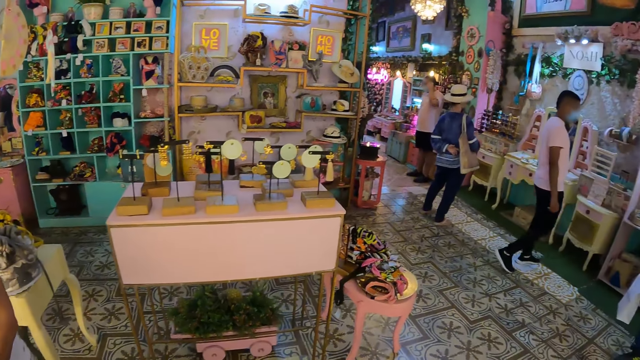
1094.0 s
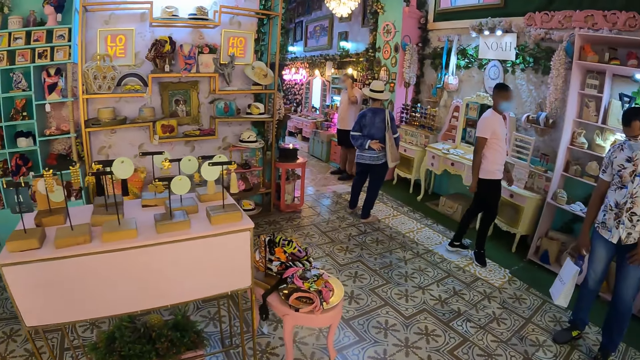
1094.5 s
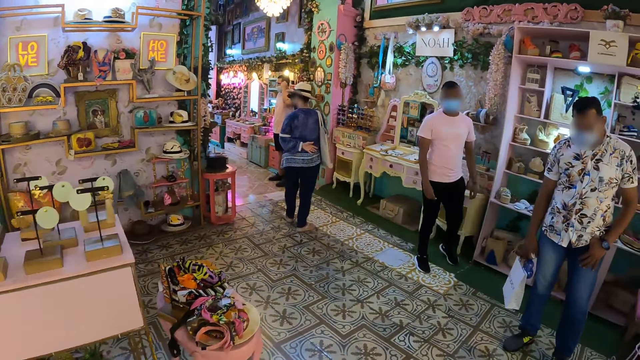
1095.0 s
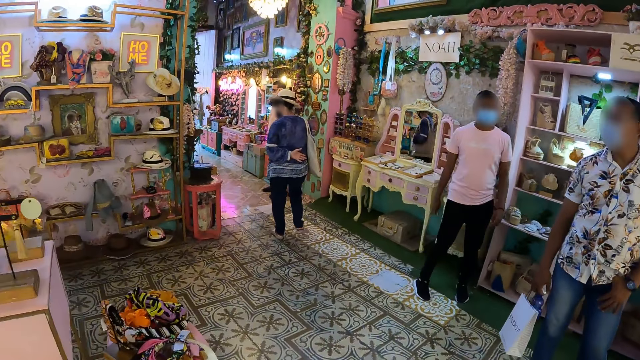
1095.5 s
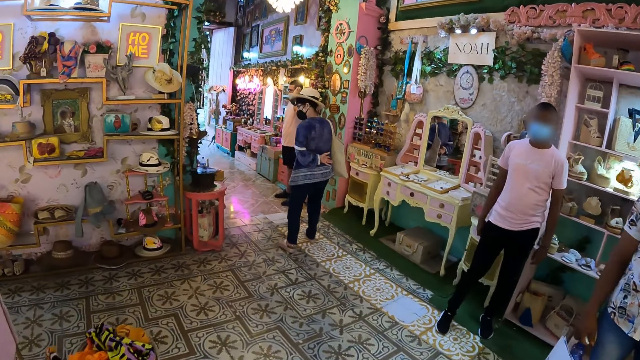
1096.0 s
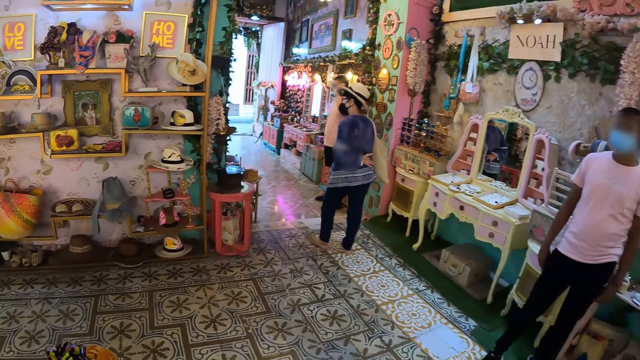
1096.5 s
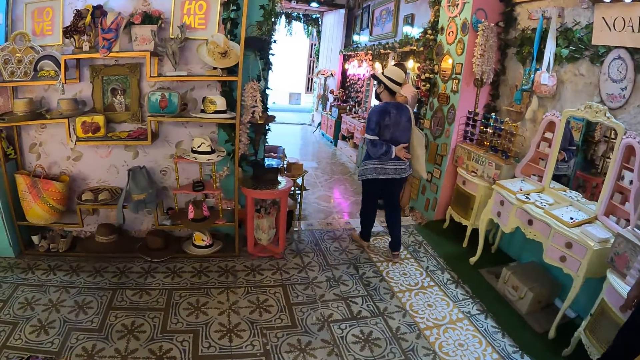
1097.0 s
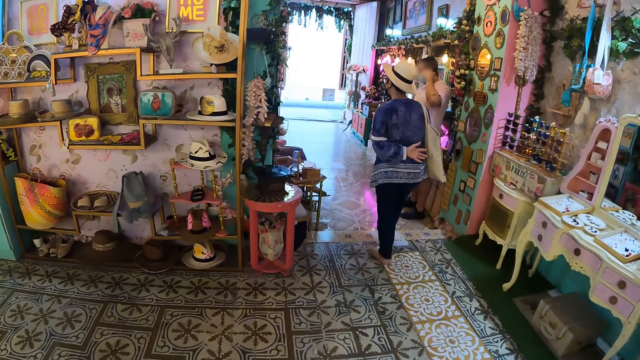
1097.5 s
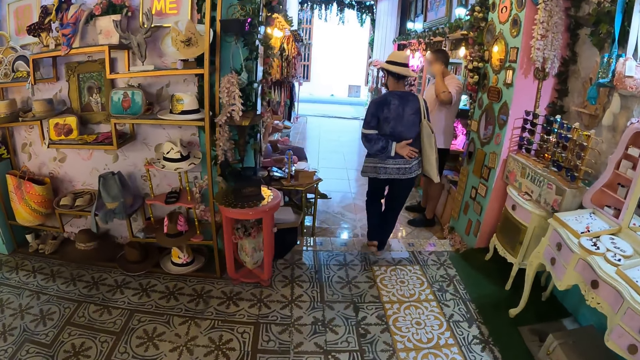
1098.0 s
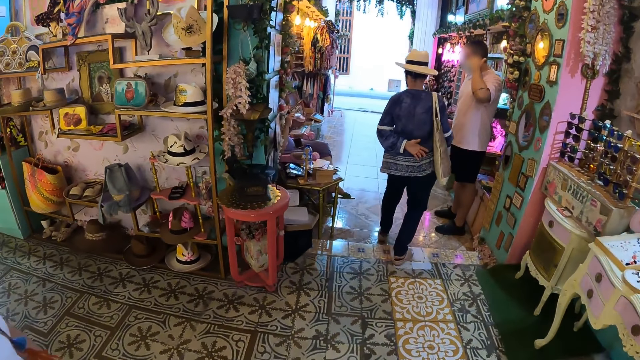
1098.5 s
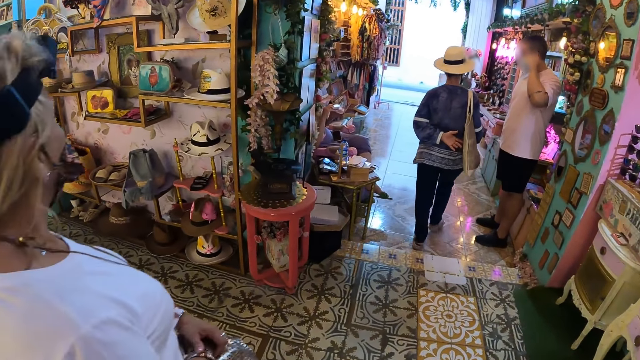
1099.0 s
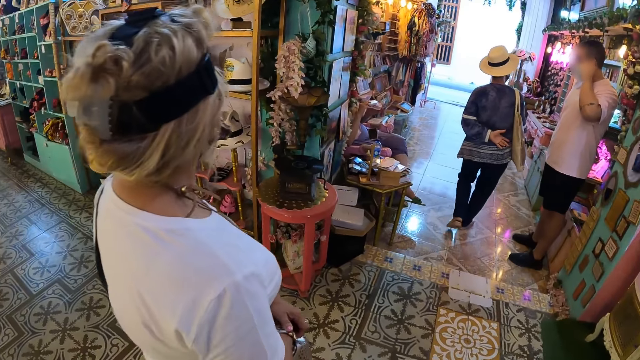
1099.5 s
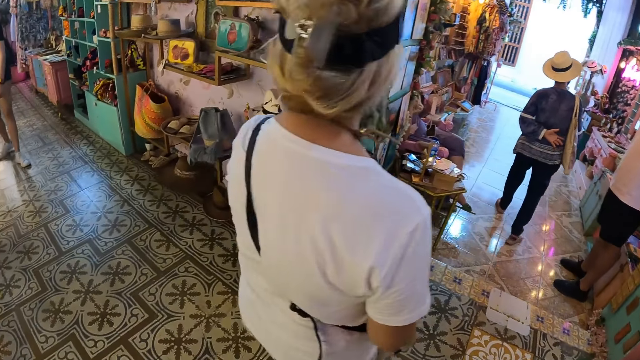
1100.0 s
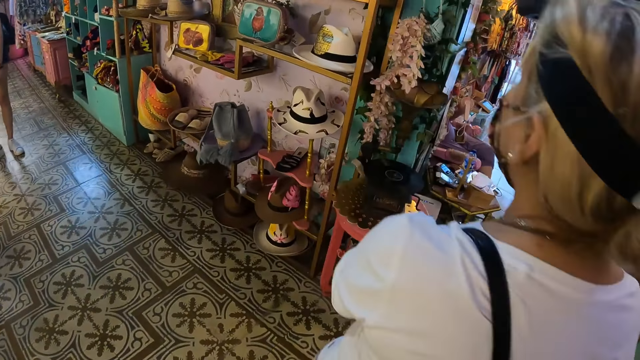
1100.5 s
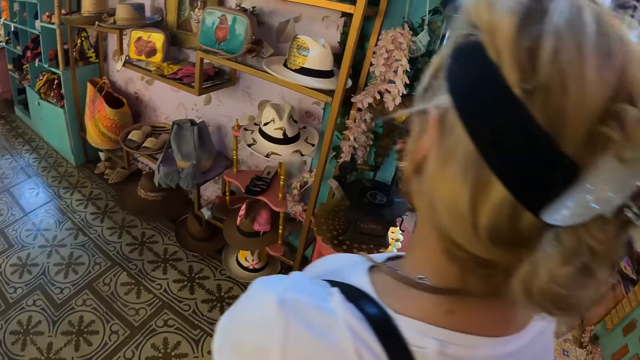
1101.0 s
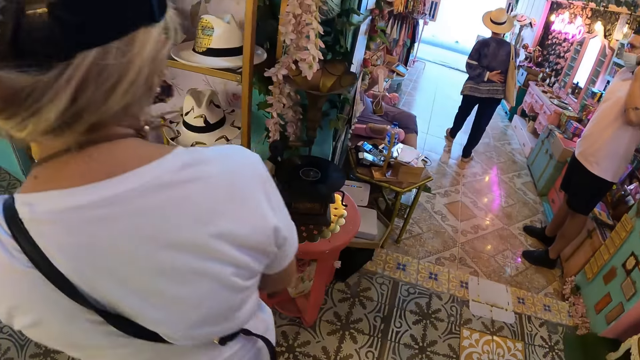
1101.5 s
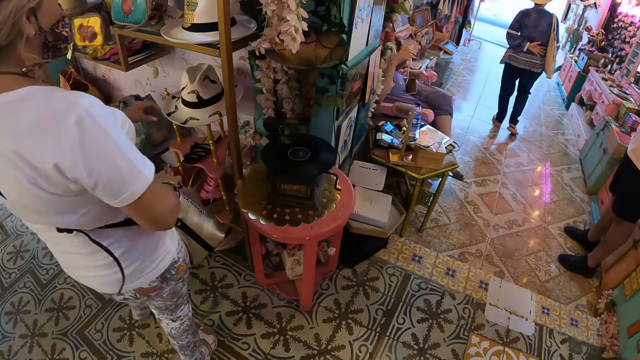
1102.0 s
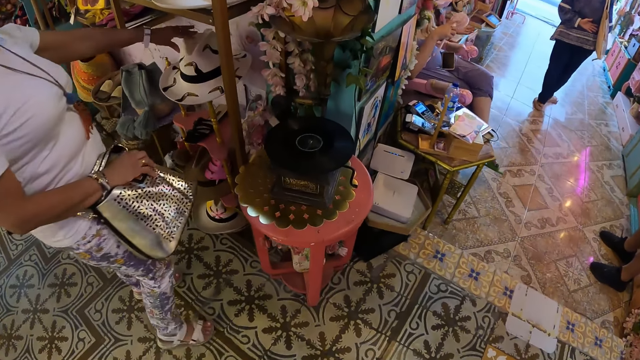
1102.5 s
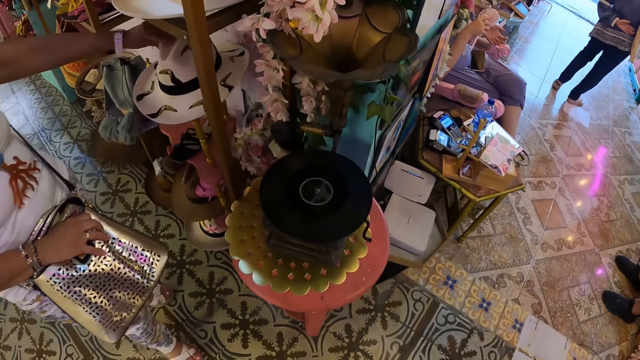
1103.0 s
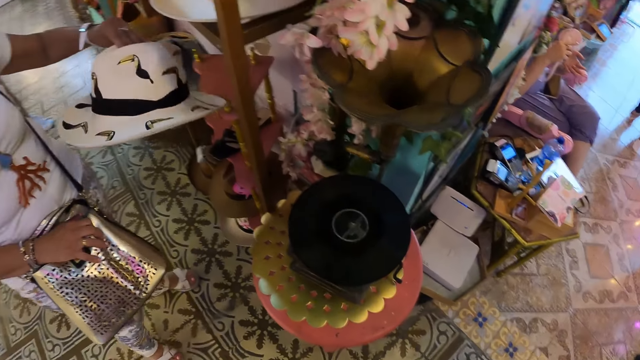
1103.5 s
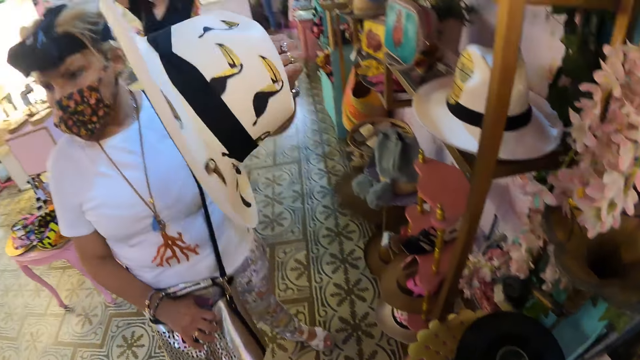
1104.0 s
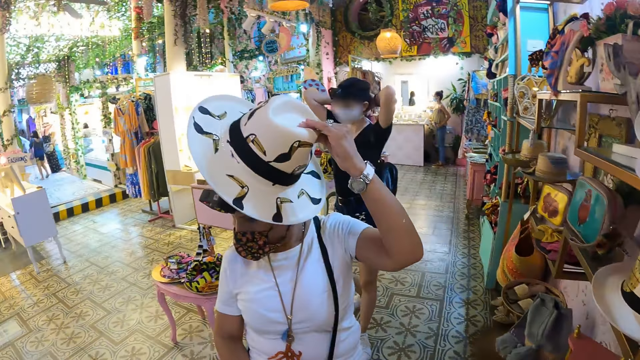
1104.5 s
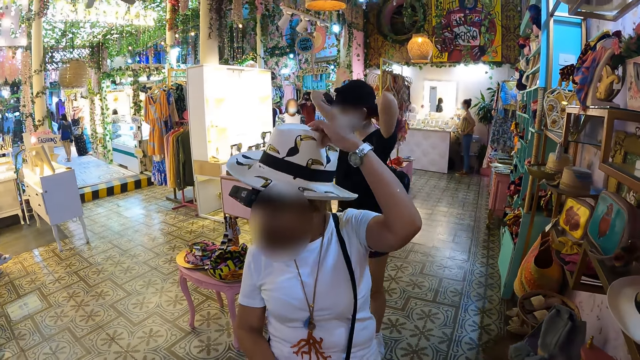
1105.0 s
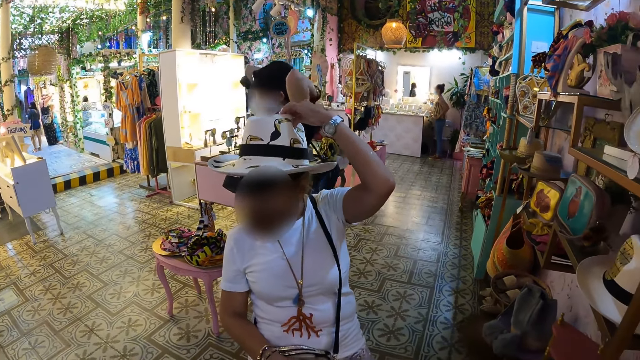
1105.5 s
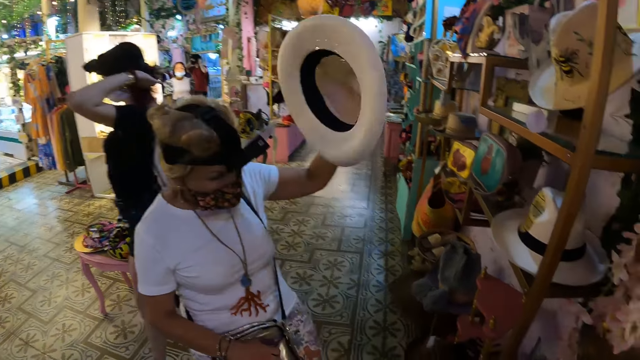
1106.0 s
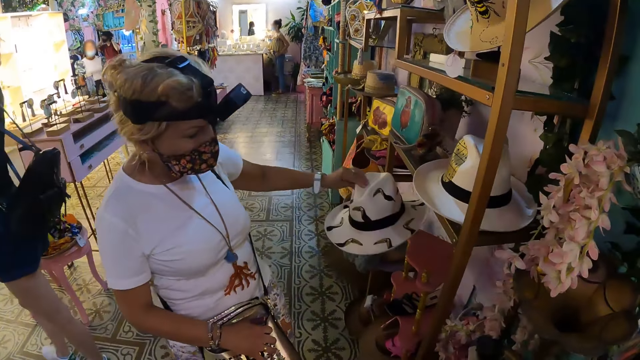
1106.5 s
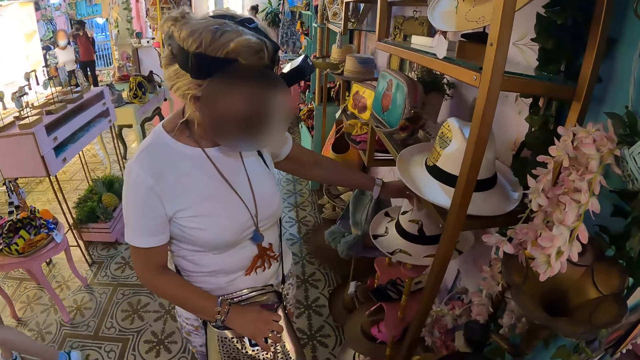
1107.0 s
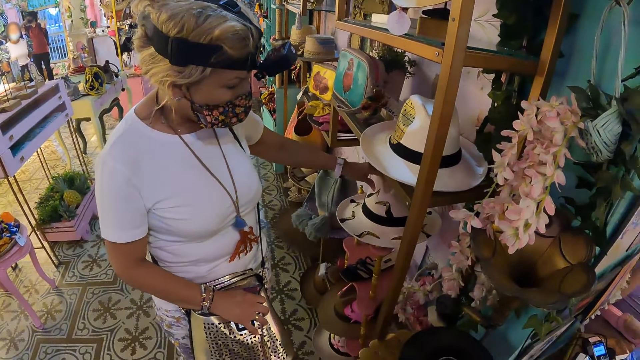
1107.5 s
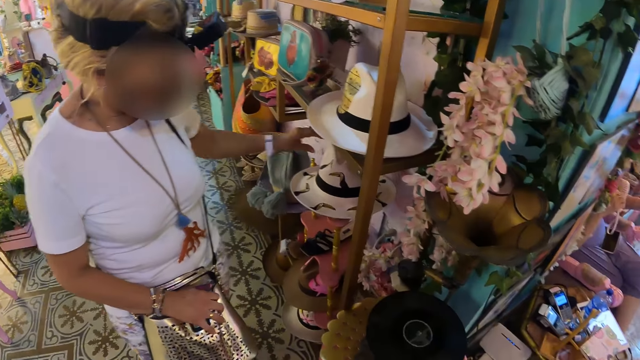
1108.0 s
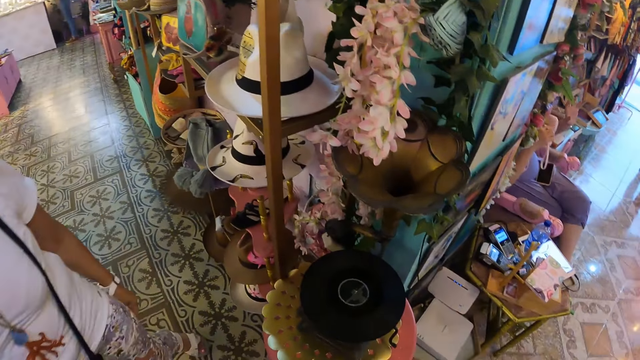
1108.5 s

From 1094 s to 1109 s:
The woman picks up a hat from a stand with her left hand. The woman wears the hat with her left hand. The woman places the hat on the stand with her left hand.

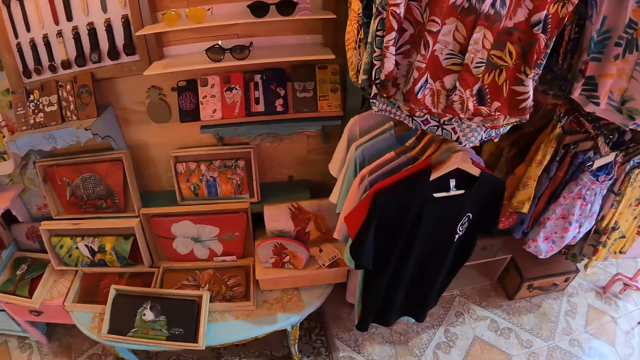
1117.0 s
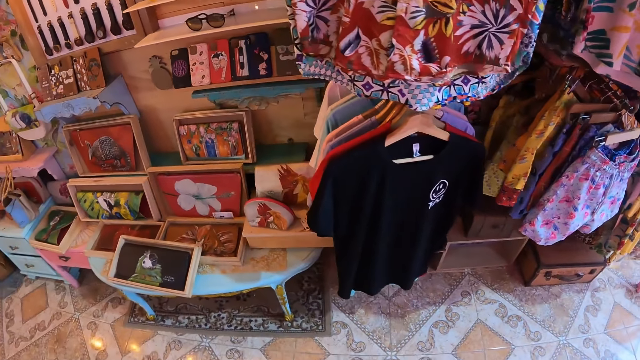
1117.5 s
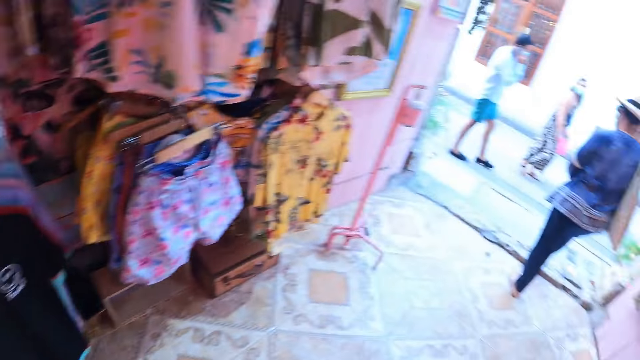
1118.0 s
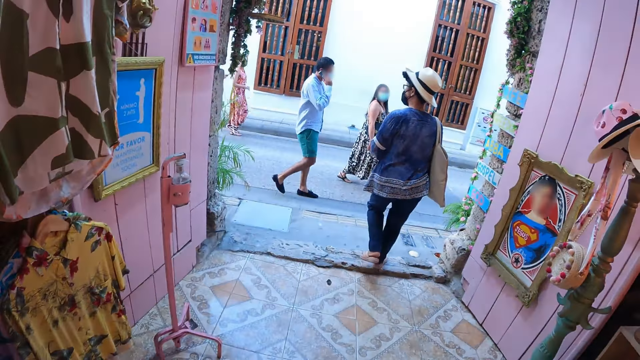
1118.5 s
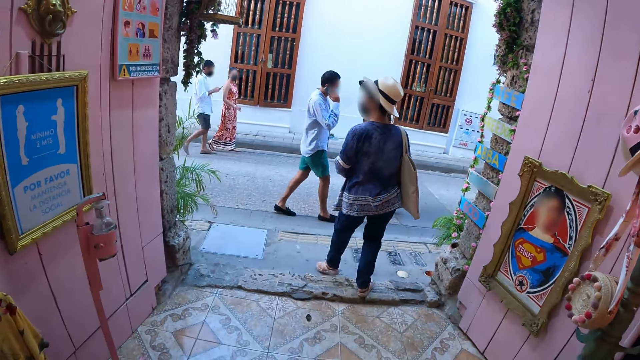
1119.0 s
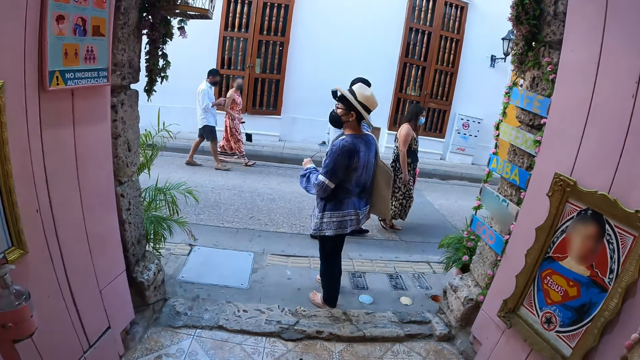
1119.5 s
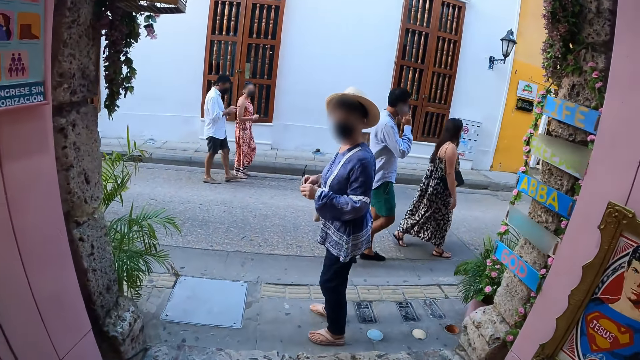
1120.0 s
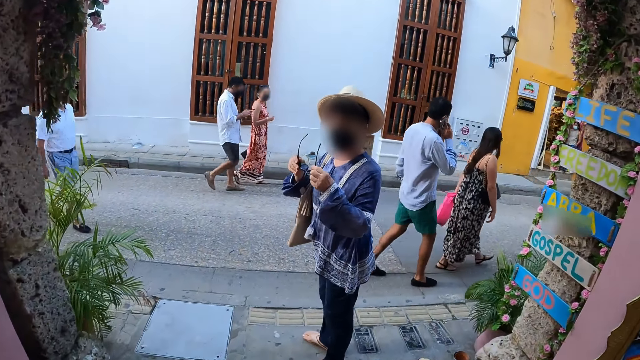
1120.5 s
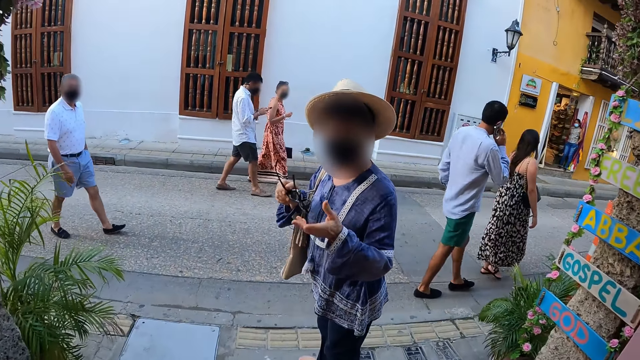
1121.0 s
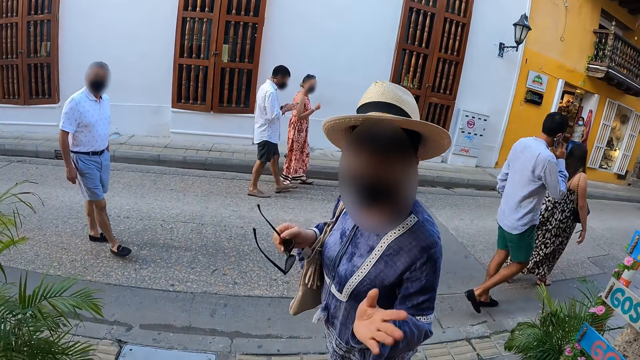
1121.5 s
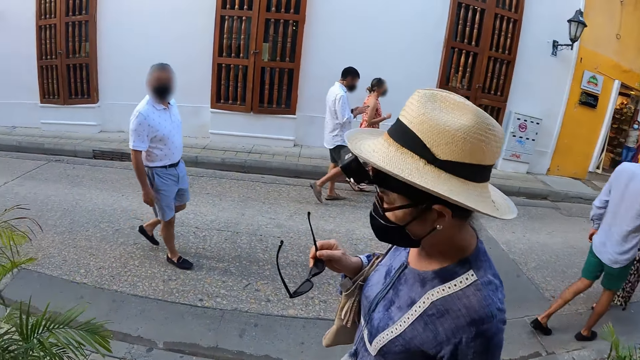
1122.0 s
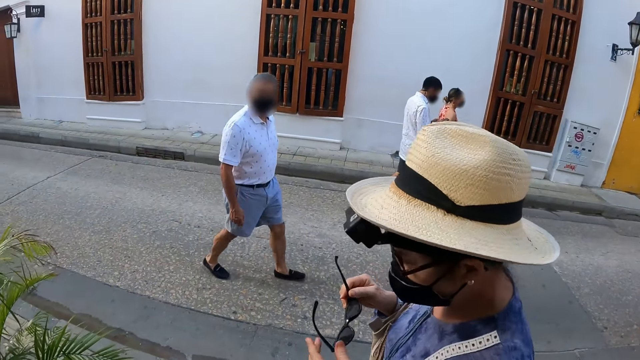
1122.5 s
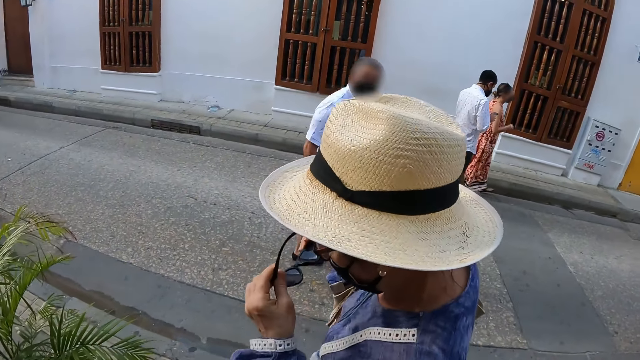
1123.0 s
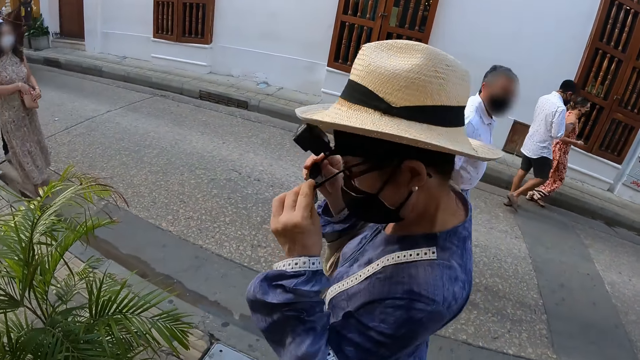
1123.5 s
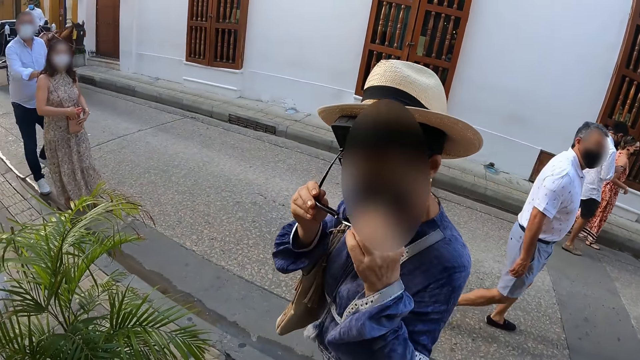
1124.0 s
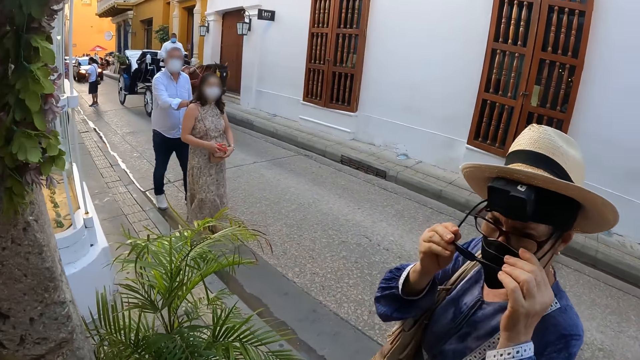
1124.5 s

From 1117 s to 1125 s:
The woman walks out of the store. A group of people walk past the woman. The woman interacts with the camera wearer. The camera wearer talks to the woman. The woman wears a pair of eyeglasses with both hands.
